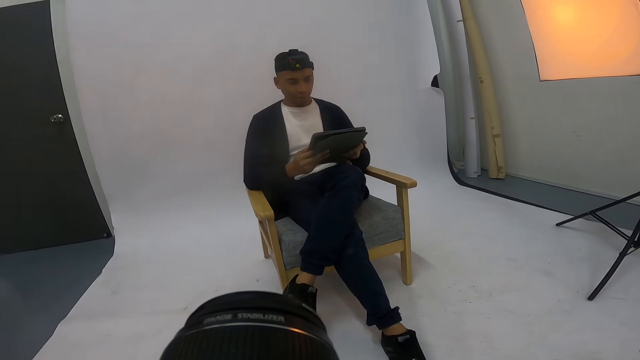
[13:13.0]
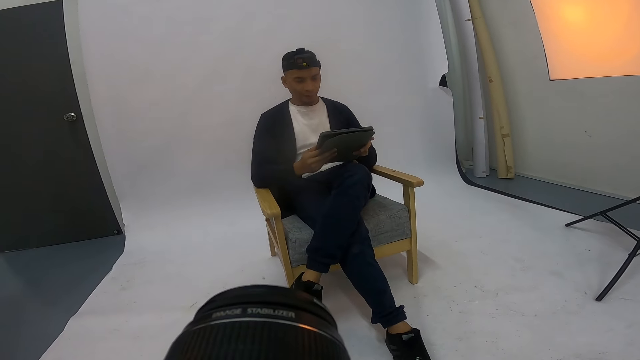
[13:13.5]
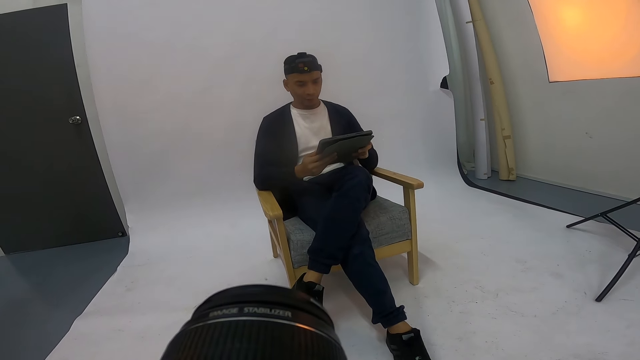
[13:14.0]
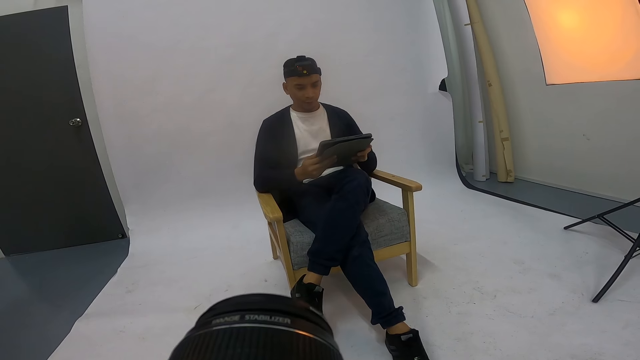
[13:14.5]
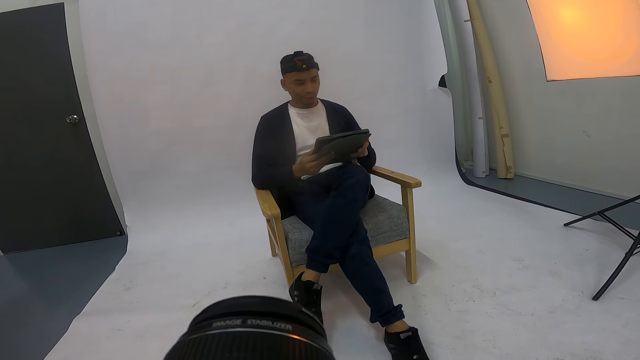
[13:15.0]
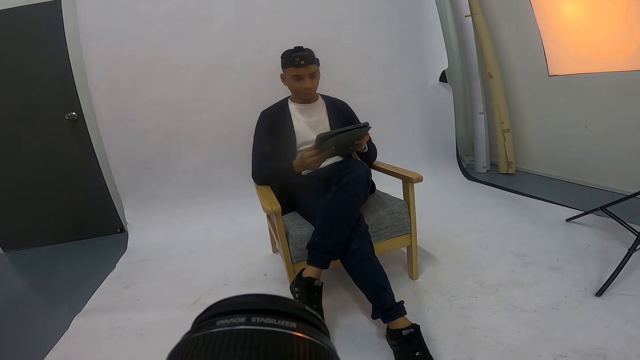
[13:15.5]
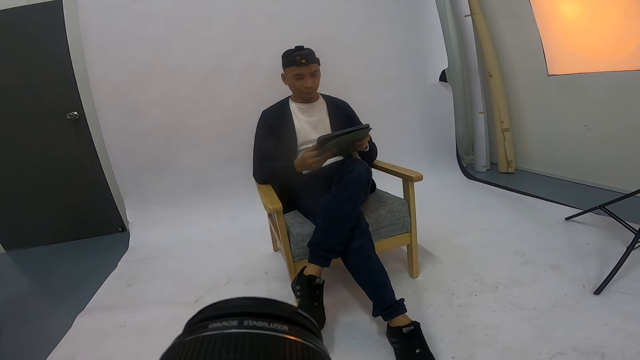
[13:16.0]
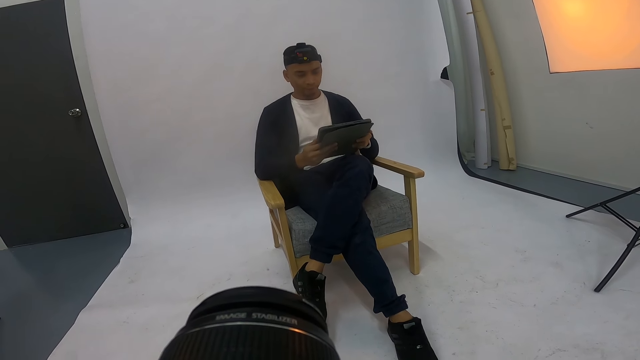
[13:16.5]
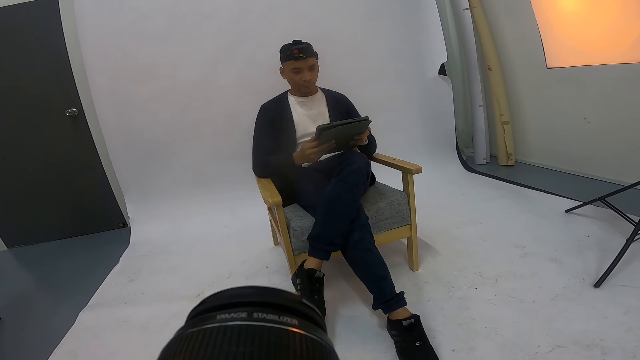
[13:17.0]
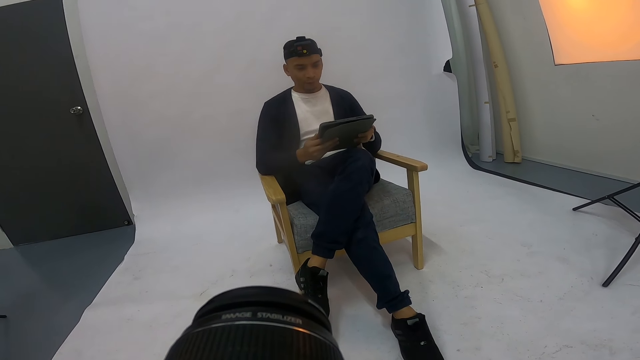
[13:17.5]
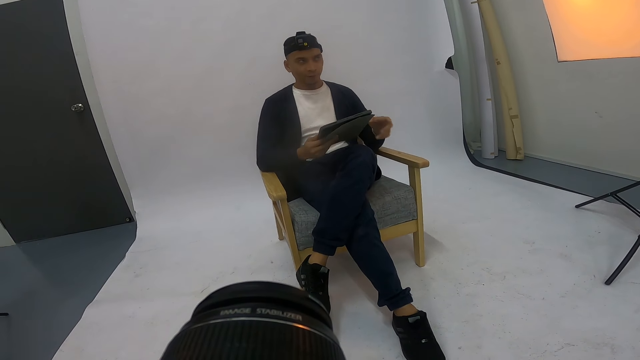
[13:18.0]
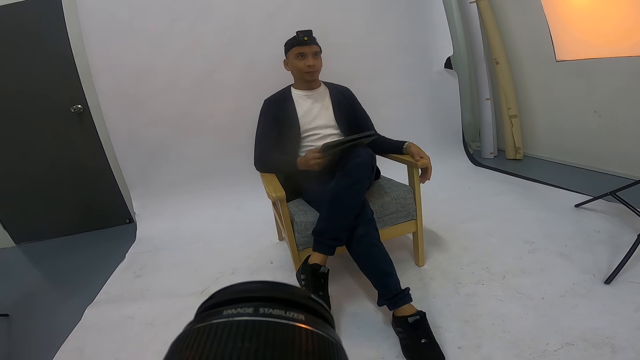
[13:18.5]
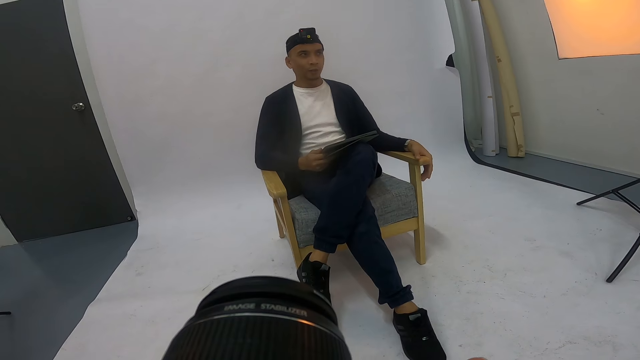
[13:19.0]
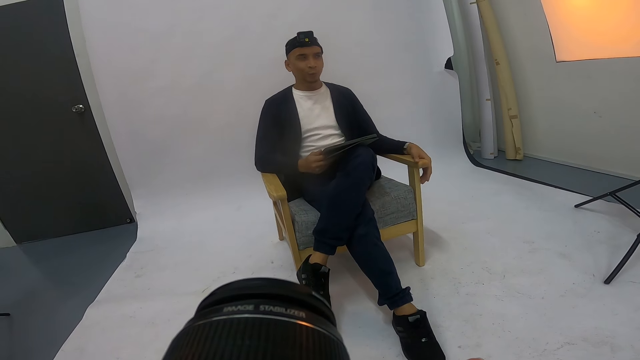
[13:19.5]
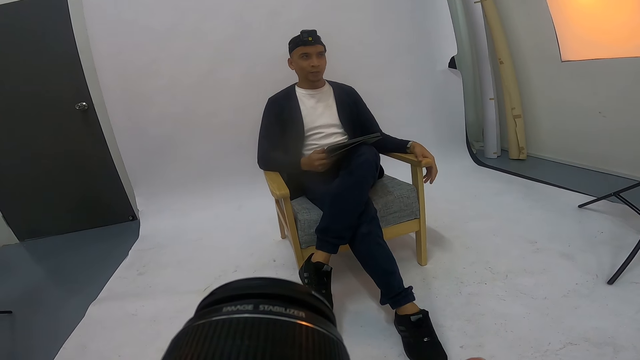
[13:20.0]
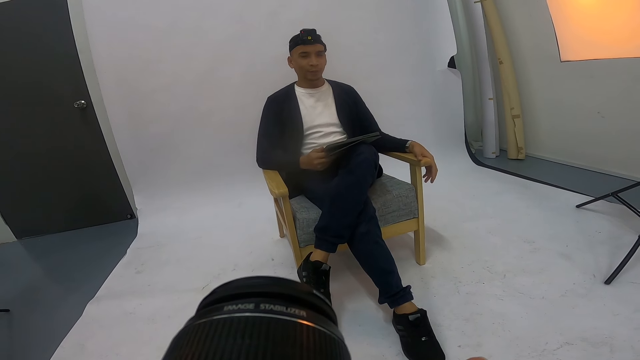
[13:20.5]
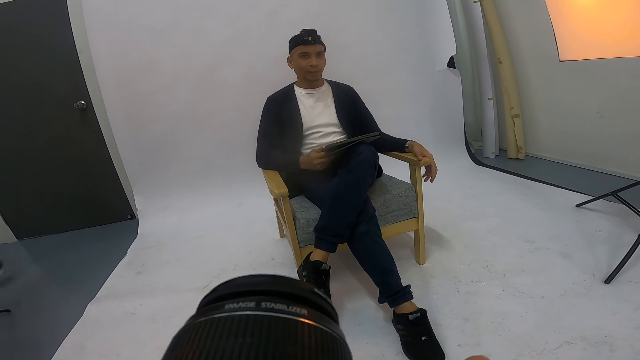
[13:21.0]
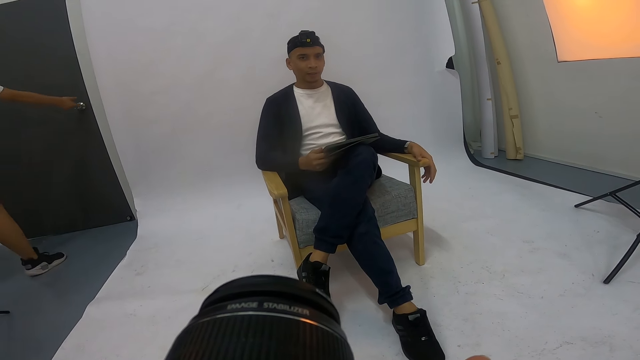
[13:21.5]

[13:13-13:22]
The camera wearer takes a photo of a man. The man places his left hand on the chair handle. The camera wearer takes a photo of the man.

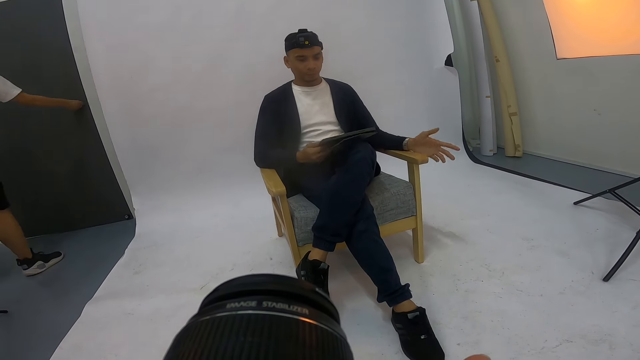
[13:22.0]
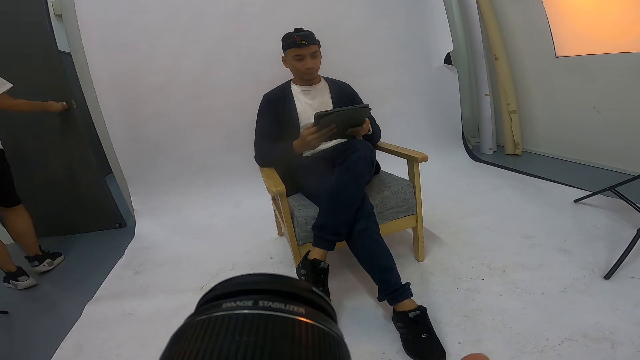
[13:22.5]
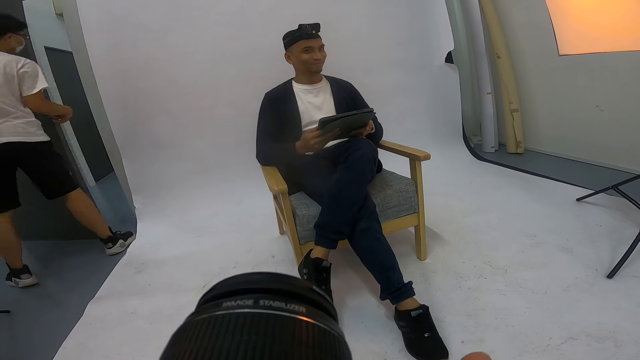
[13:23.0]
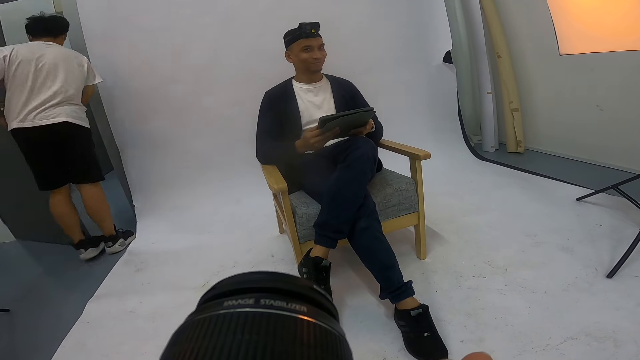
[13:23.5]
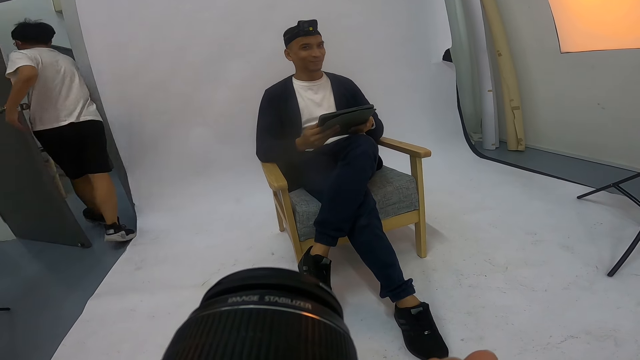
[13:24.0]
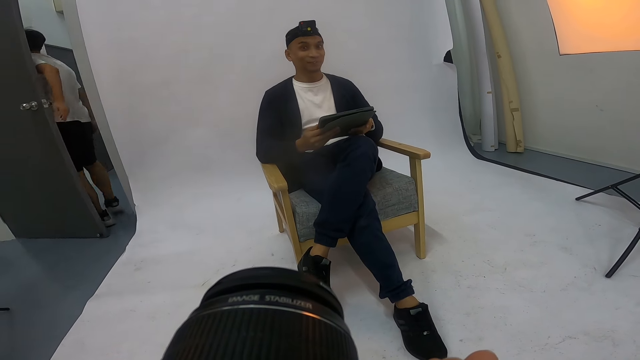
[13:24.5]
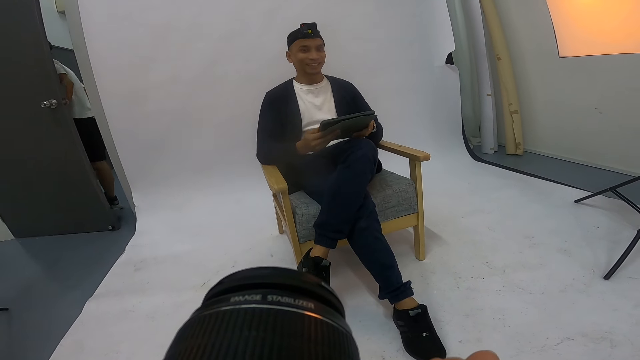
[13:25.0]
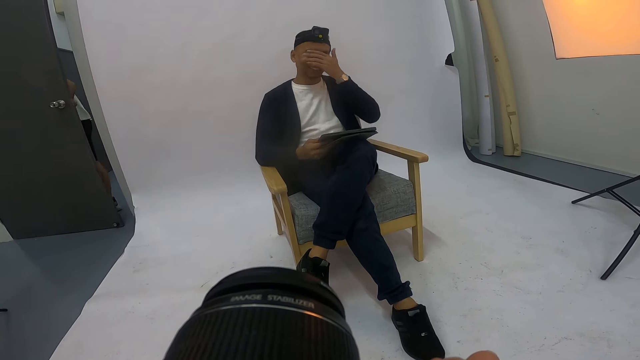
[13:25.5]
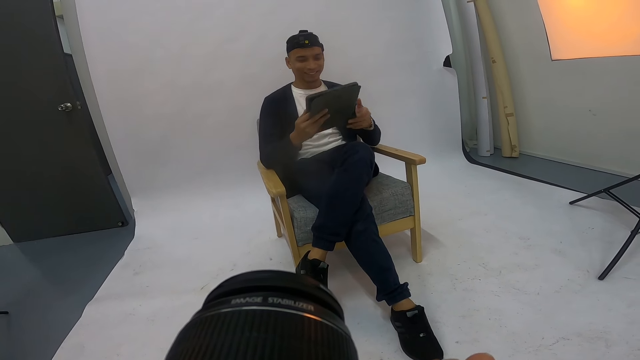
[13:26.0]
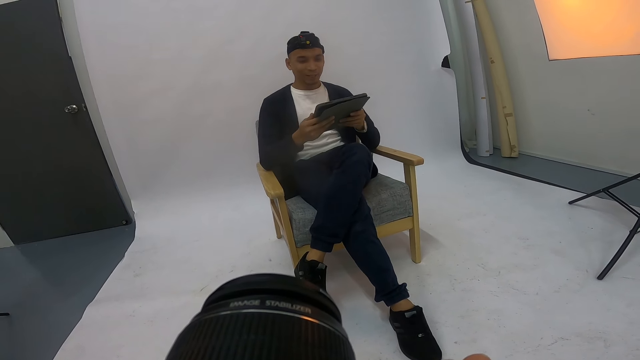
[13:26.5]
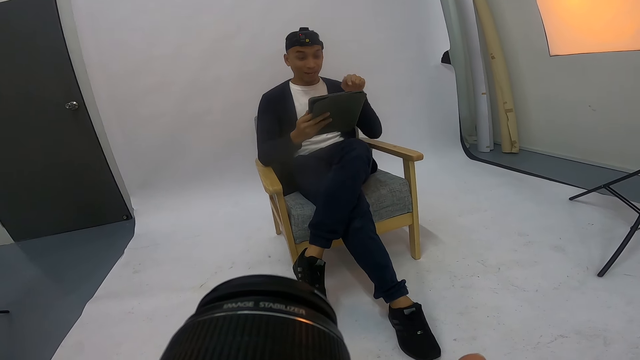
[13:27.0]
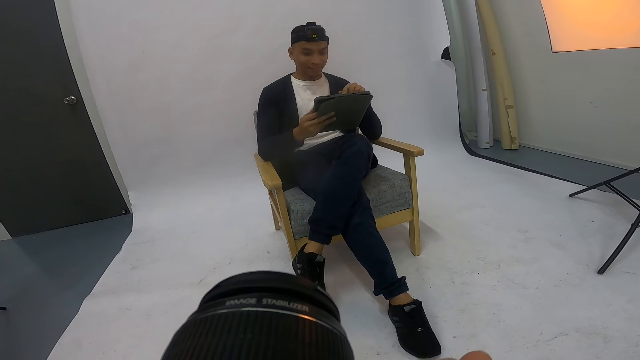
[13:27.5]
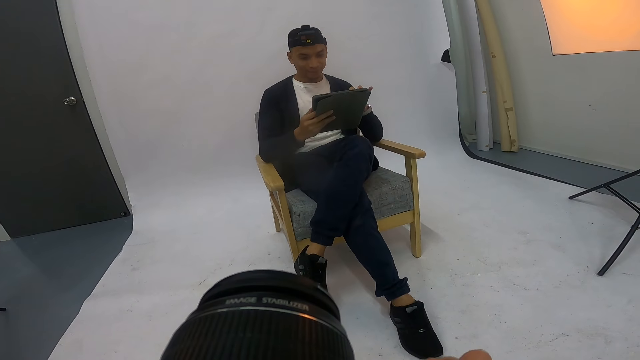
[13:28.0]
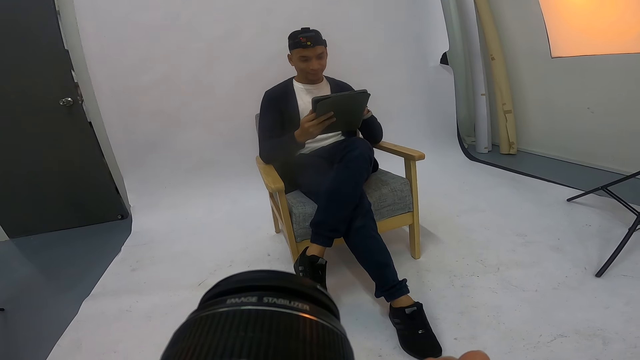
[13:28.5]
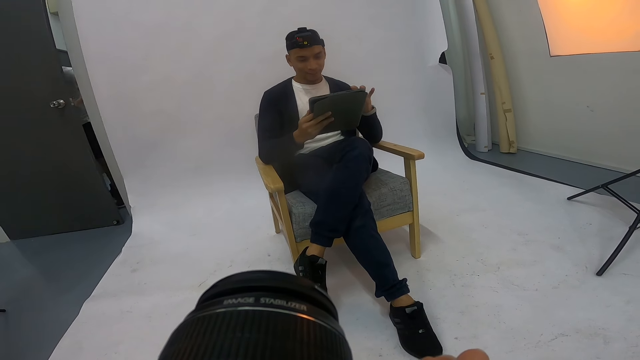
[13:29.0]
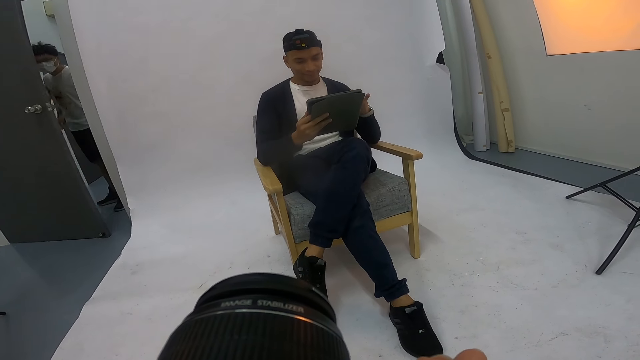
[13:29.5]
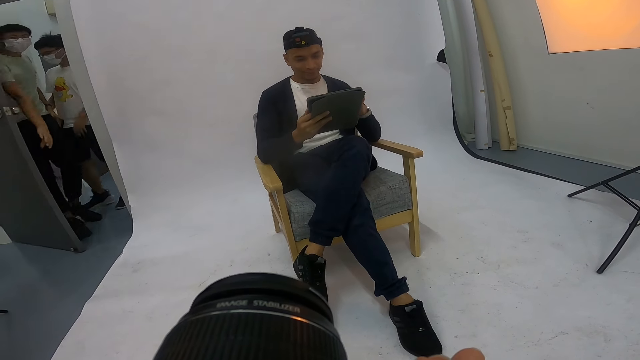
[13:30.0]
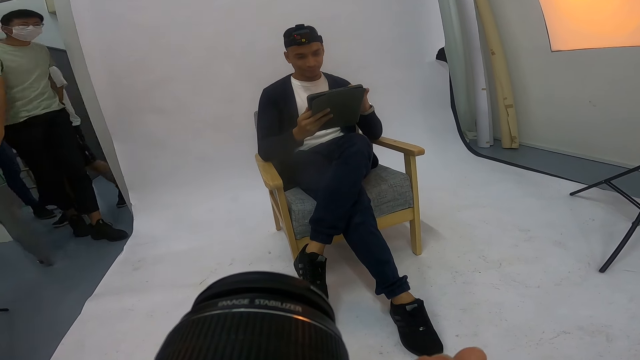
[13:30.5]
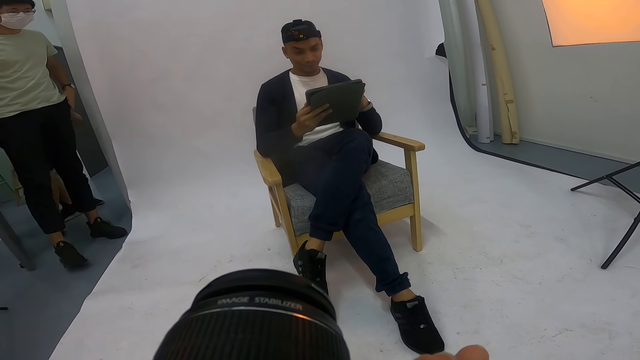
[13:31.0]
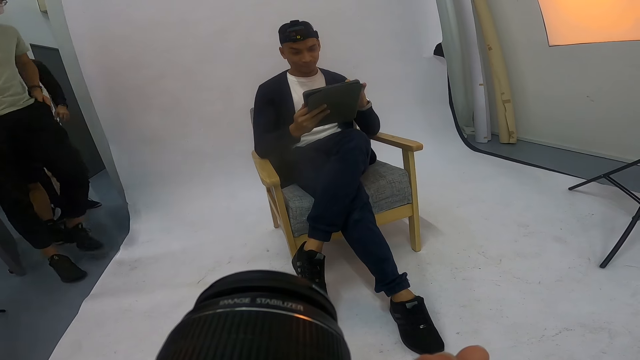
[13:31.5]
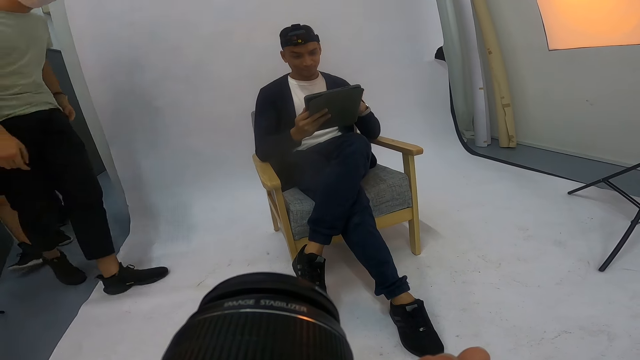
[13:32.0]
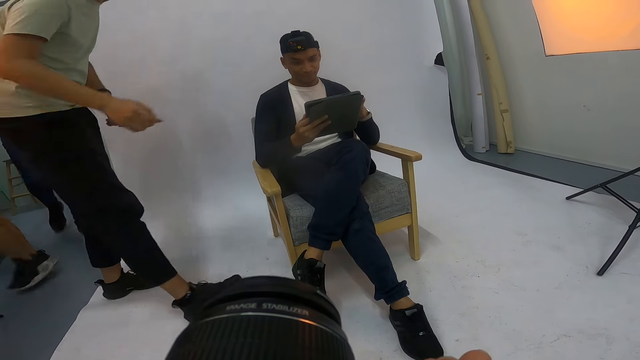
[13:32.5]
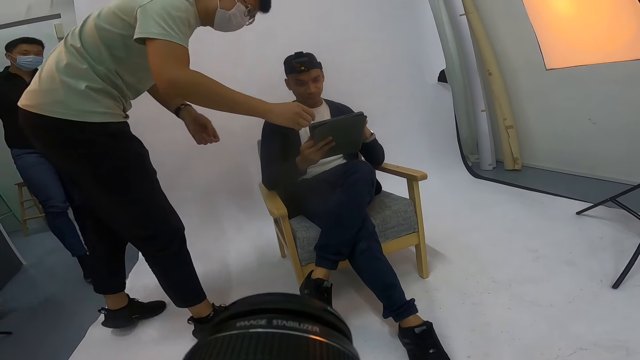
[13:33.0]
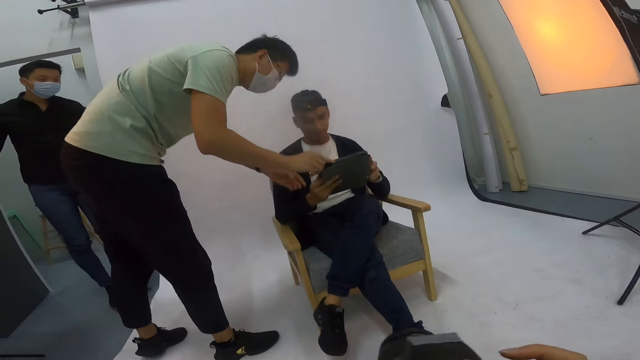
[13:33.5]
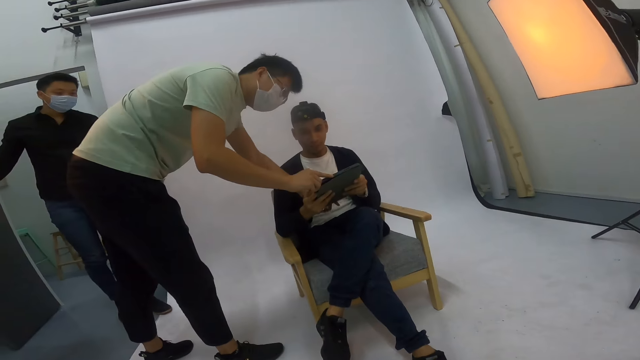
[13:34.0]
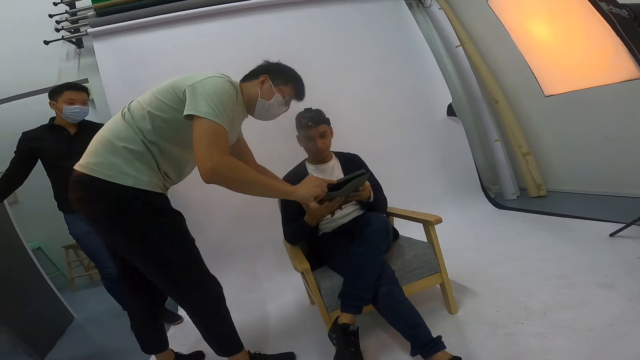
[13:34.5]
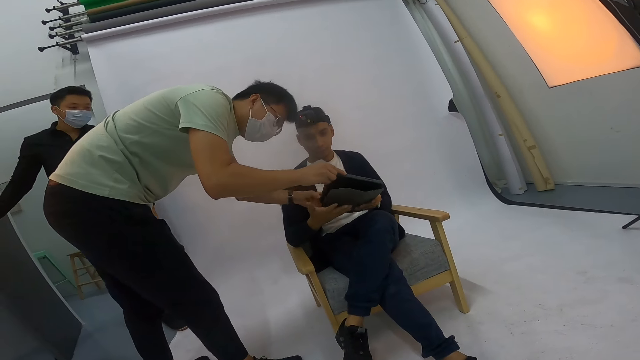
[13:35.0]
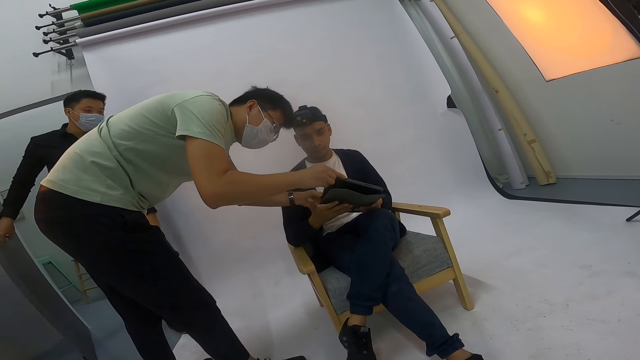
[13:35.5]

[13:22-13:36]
A man opens the door. The man walks through the door and closes the door. Another man touches his right eye and holds the tablet. The camera wearer takes a photo of the second man. The second man points at the tablet. The camera wearer takes a photo of the second man. A third man opens the door. The camera wearer takes a photo of the second man. The third man walks towards the second man. The camera wearer takes a photo shot. The first man walks past the third man. A man checks the iPad with someone. The third man holds the tablet. A fourth man looks at the tablet.
